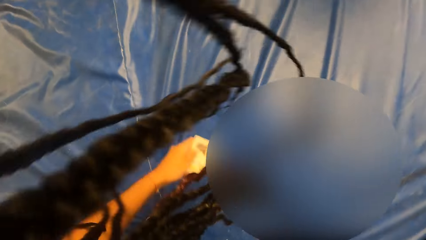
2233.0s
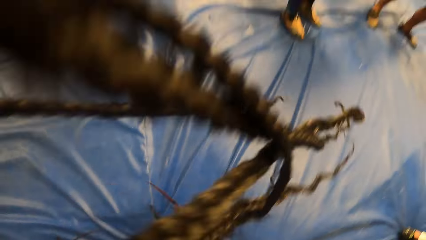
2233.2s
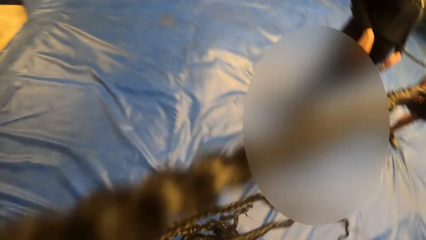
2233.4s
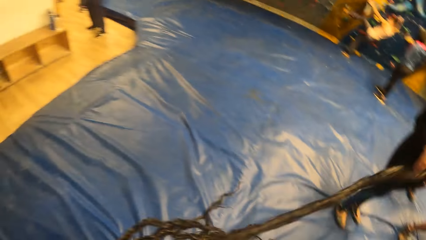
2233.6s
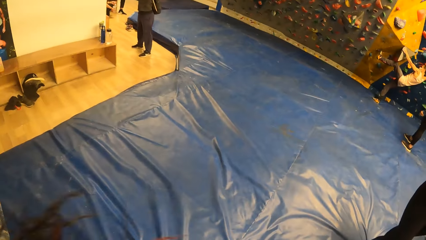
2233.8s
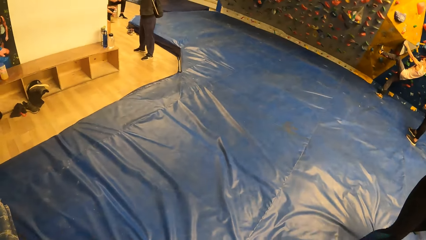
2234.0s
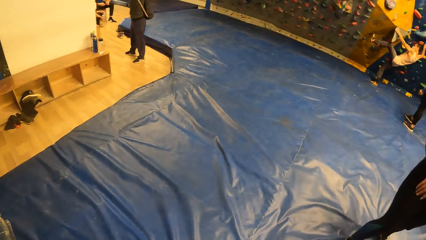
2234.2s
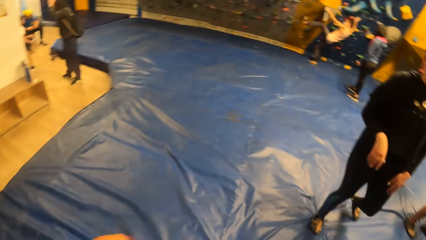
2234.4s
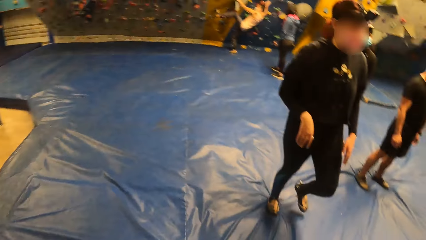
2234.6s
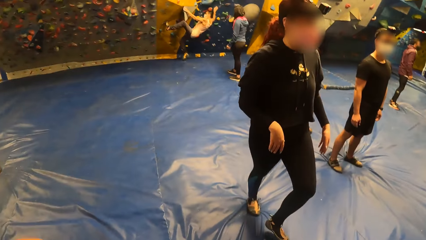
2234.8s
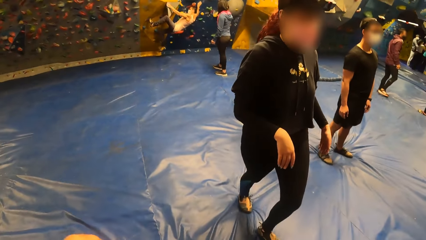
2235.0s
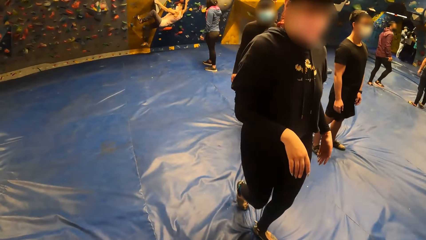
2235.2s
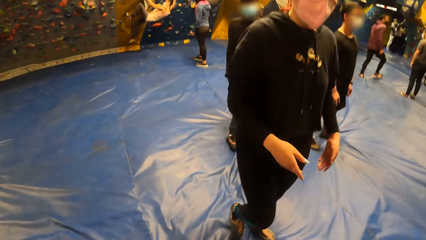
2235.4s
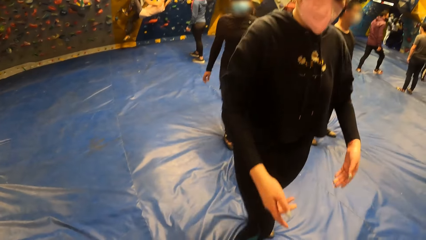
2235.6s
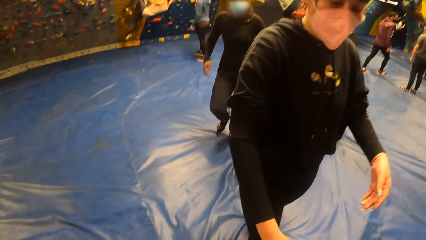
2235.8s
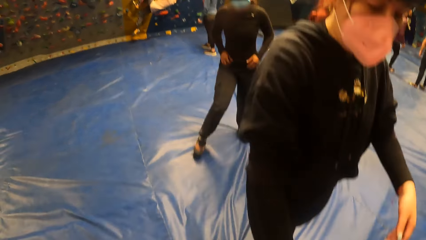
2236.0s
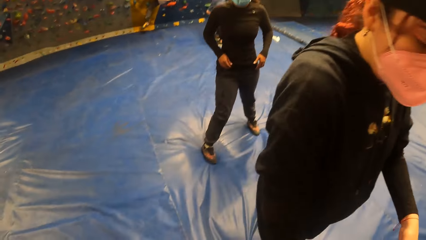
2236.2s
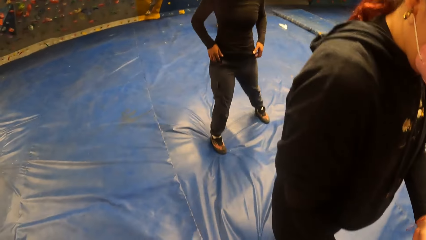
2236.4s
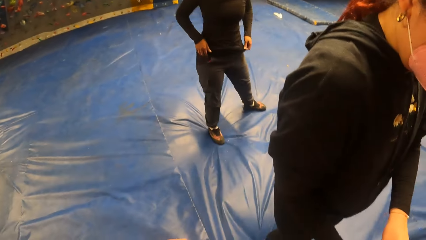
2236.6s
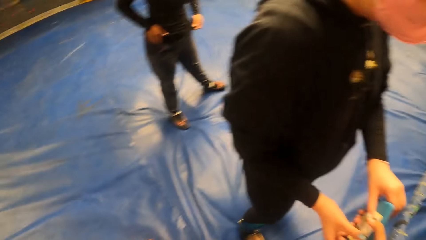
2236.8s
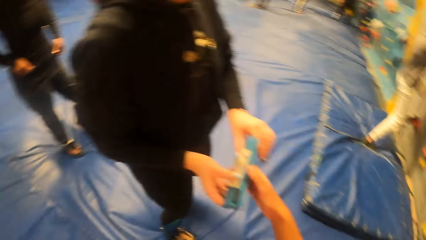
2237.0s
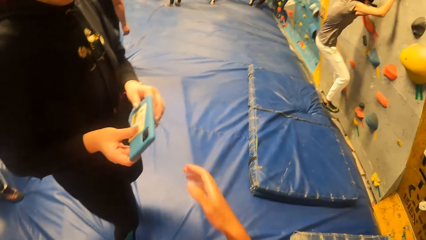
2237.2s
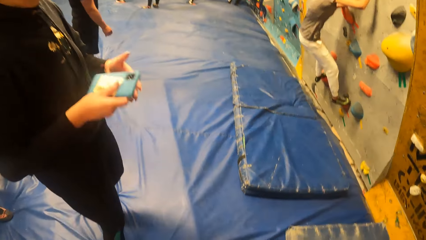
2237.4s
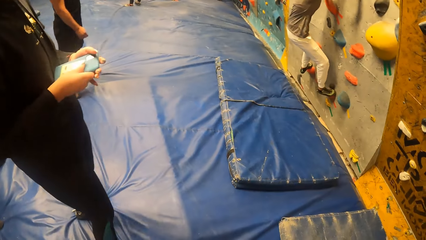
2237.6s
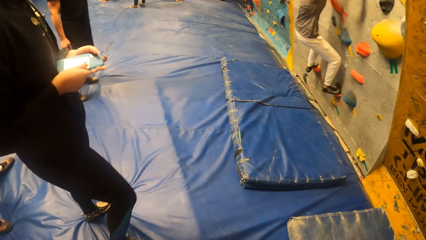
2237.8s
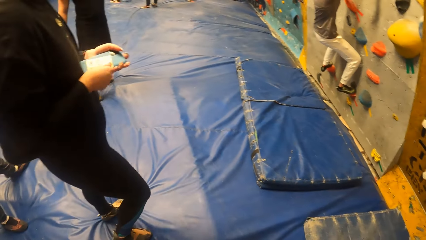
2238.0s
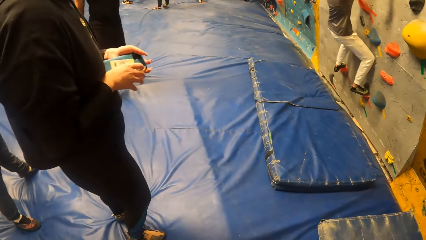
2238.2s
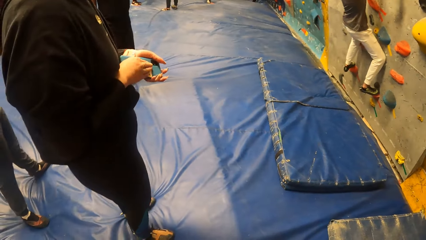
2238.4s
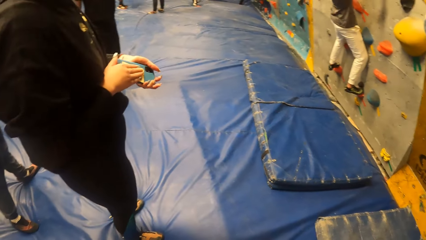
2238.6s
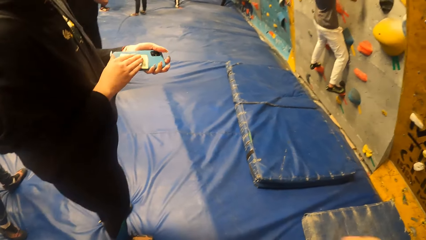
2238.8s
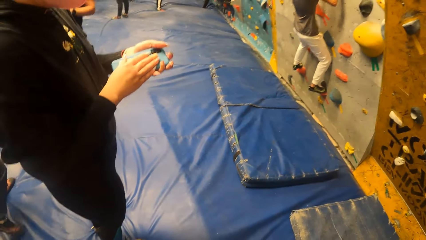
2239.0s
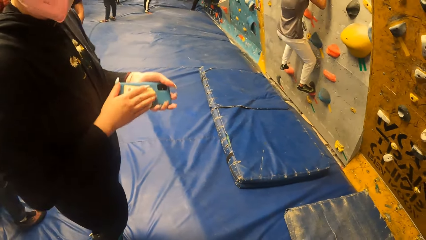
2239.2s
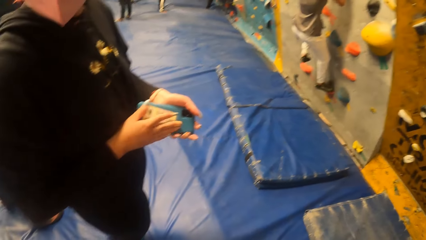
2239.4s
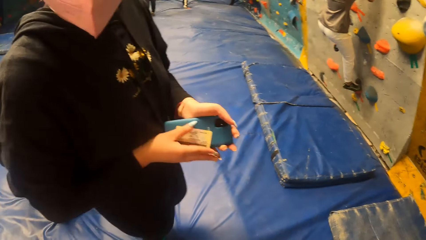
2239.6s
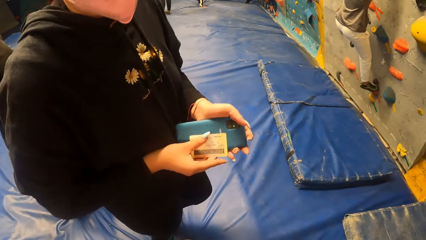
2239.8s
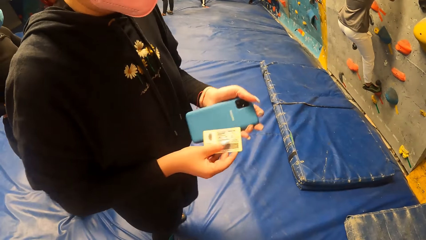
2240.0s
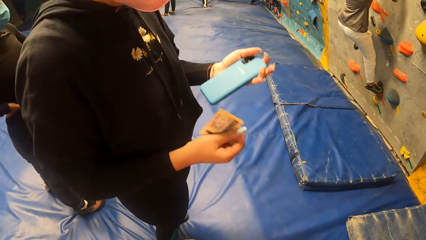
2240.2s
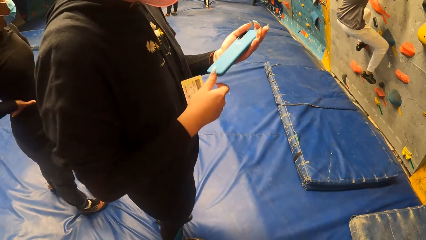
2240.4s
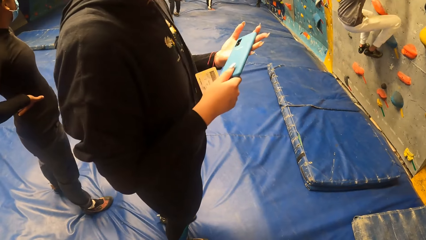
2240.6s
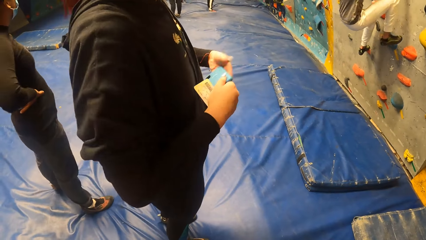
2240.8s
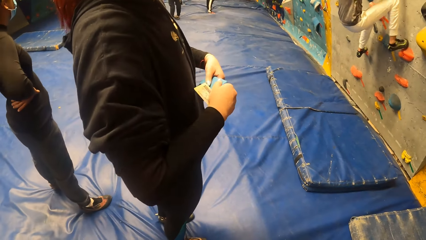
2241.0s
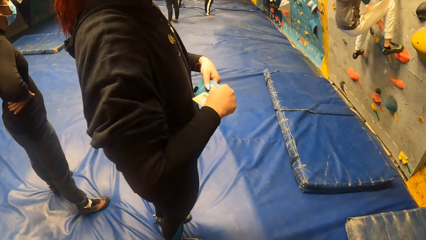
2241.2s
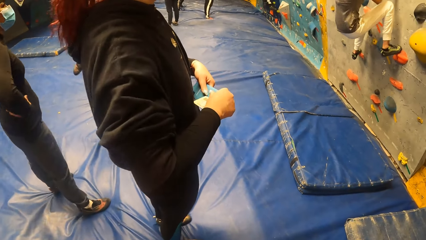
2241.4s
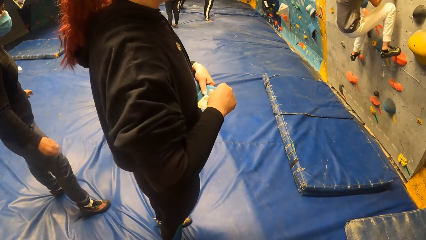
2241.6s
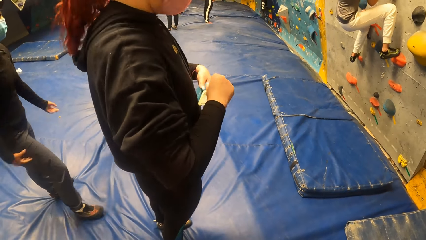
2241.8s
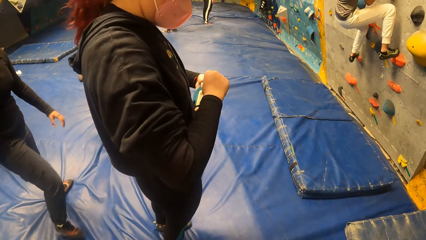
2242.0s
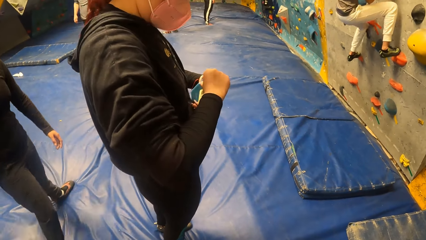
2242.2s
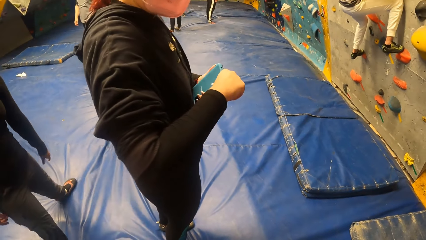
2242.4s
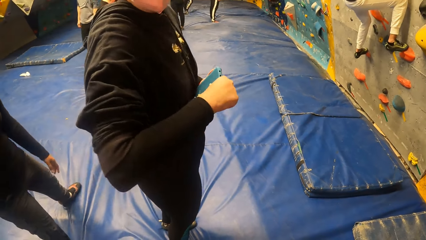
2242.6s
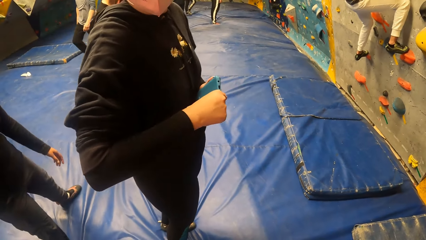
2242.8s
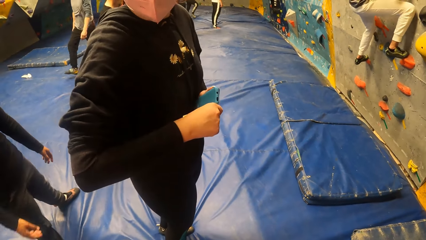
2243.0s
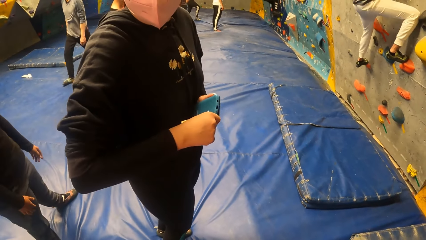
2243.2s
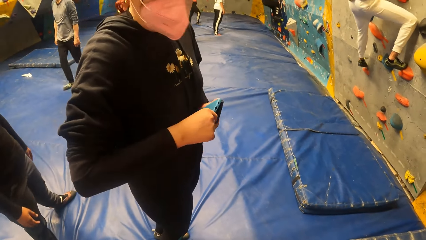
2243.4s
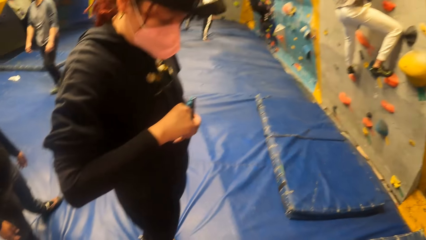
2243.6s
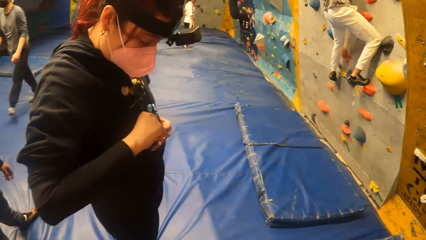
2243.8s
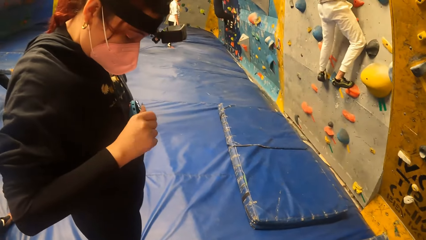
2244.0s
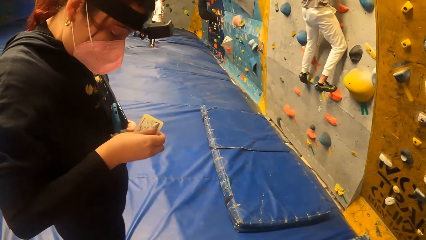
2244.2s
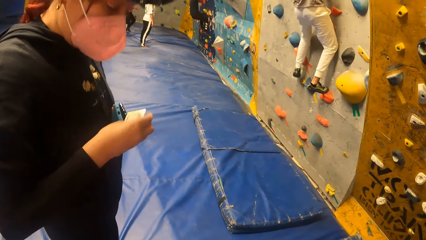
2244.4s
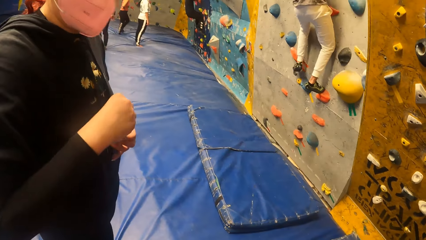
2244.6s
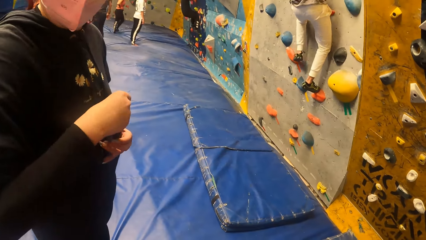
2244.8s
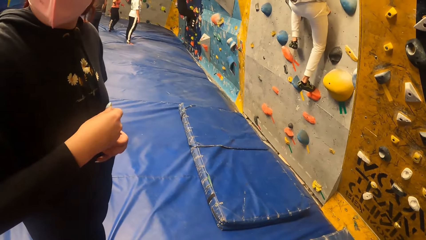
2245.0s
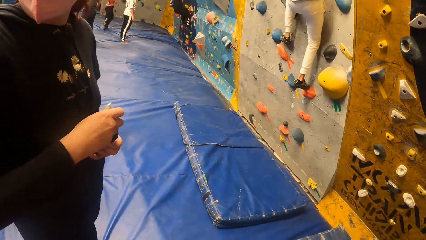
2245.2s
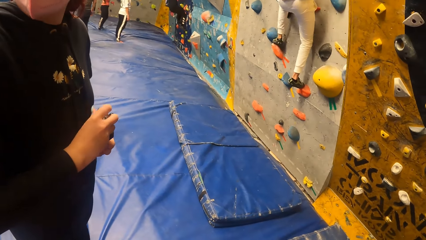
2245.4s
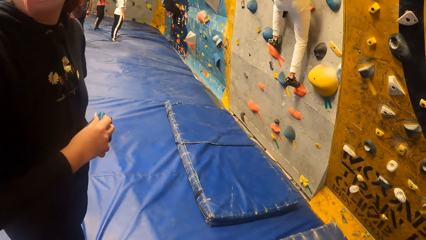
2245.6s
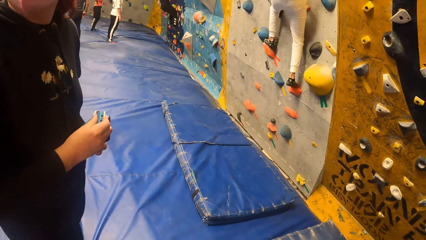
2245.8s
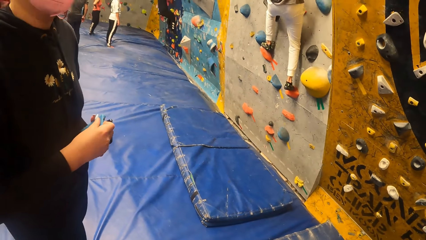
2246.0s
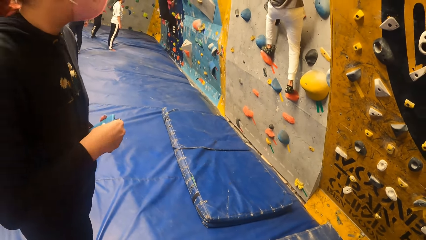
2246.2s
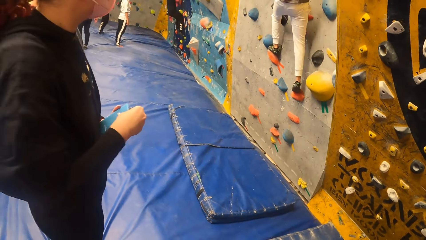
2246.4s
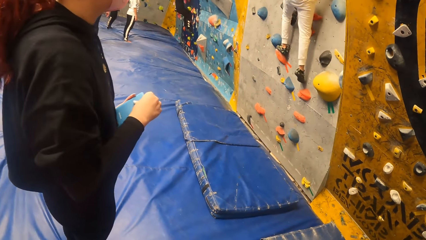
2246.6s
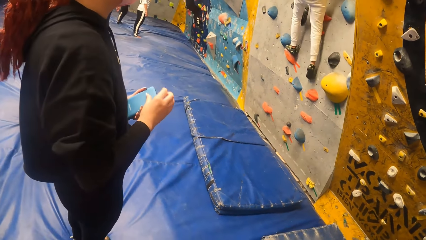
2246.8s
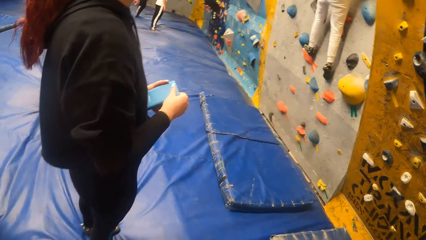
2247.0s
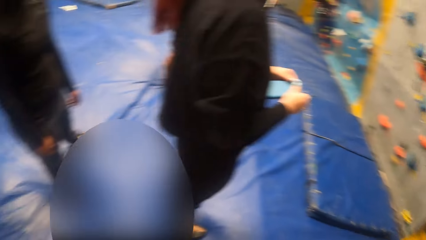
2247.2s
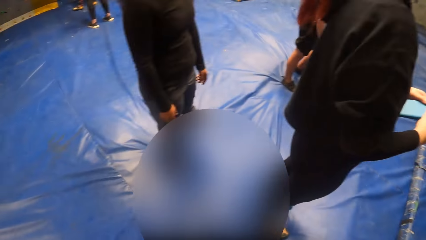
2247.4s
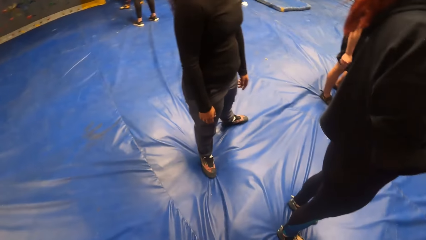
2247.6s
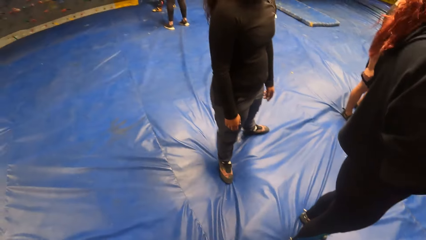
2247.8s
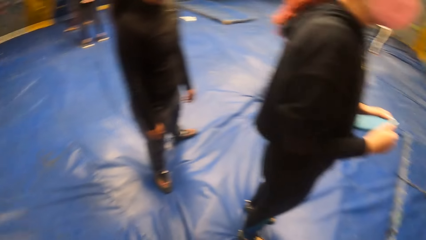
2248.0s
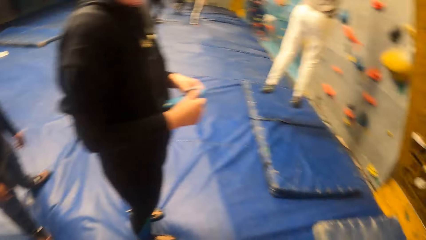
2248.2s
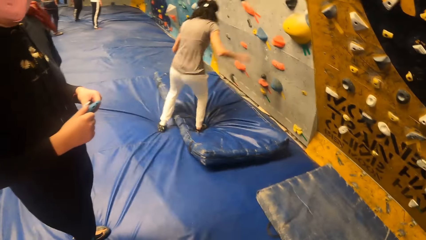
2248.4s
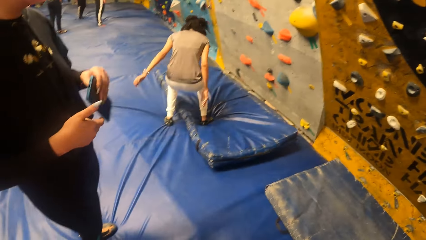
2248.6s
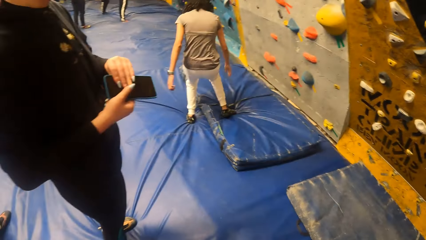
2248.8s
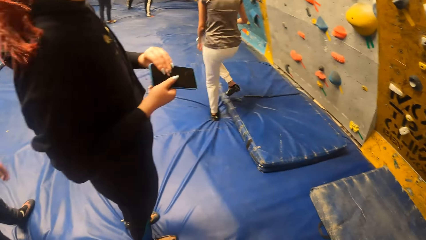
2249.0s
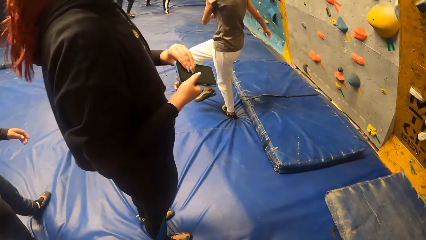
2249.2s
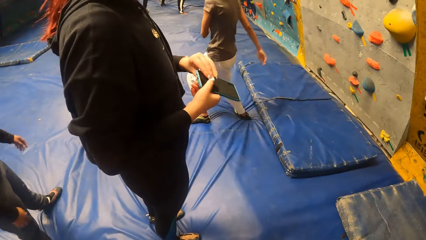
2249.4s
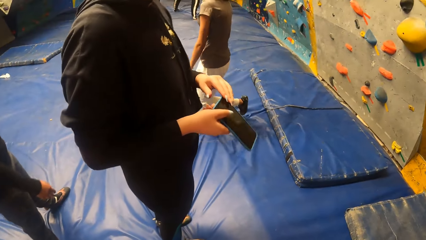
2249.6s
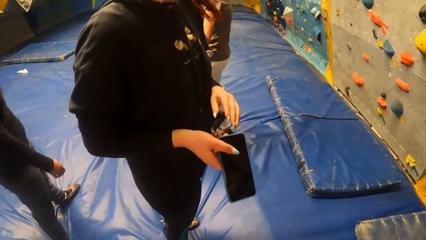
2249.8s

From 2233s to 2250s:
The camera wearer hands the mobile phone with the card to a woman with her right hand. The woman holds the mobile phone, opens the pouch of the mobile phone with her right hand, and puts the card in her right hand into the pouch of the mobile phone. Another woman jumps down from the wall.
